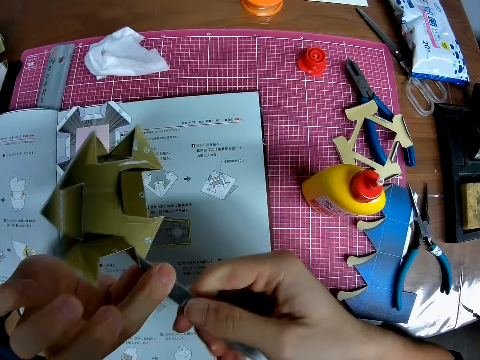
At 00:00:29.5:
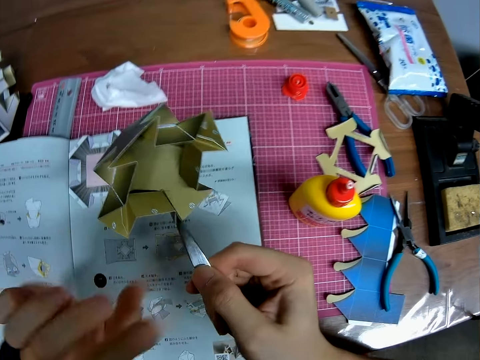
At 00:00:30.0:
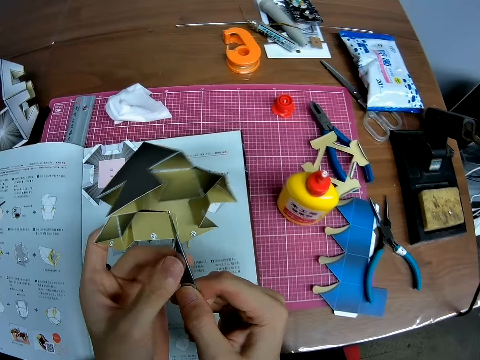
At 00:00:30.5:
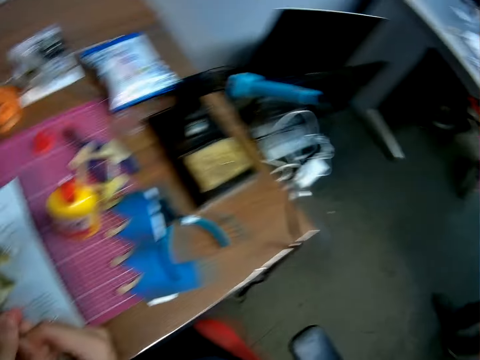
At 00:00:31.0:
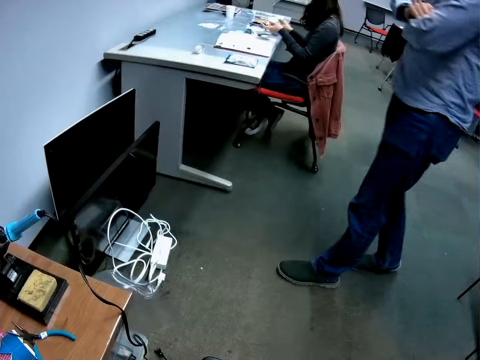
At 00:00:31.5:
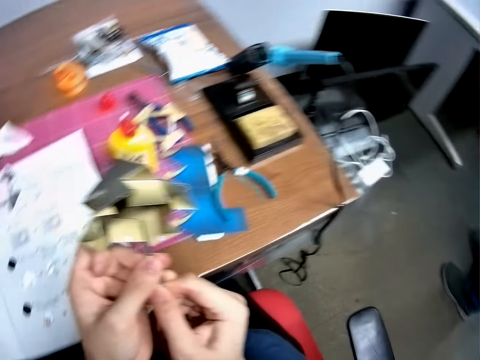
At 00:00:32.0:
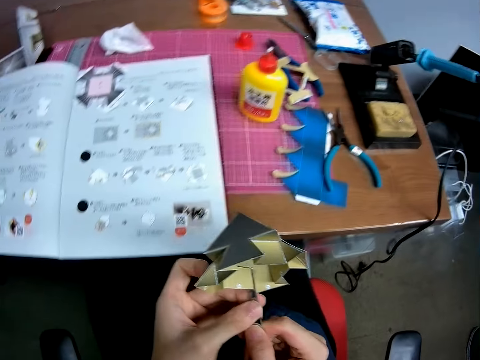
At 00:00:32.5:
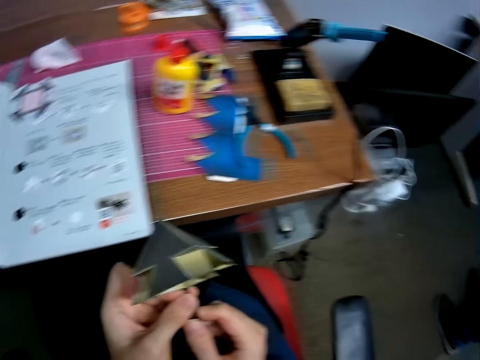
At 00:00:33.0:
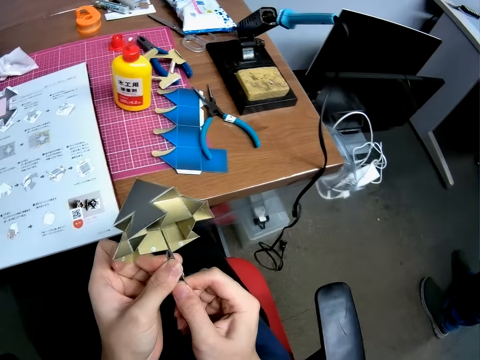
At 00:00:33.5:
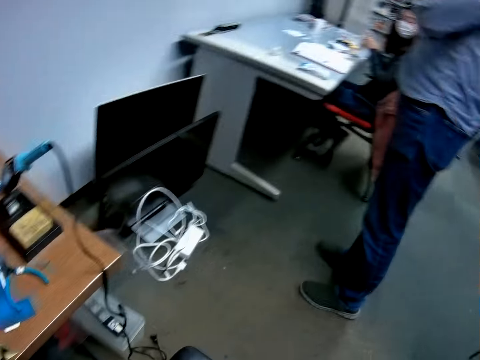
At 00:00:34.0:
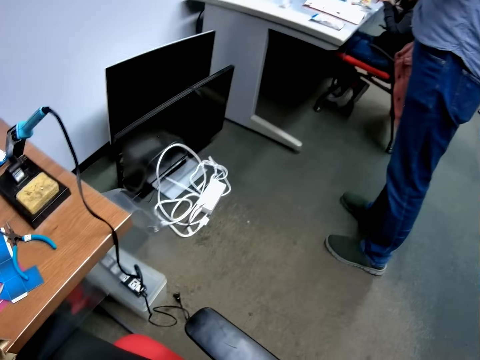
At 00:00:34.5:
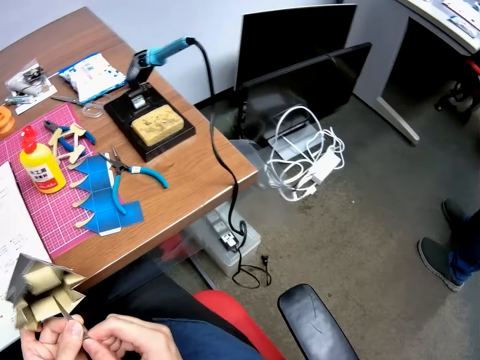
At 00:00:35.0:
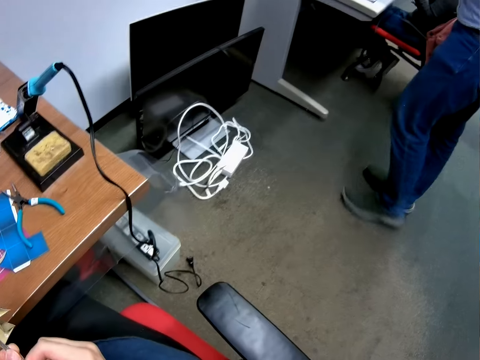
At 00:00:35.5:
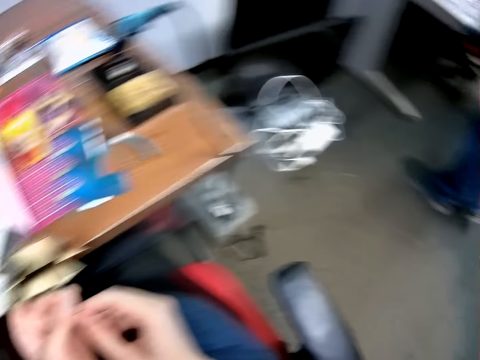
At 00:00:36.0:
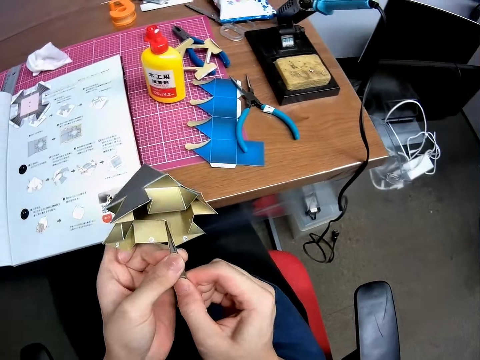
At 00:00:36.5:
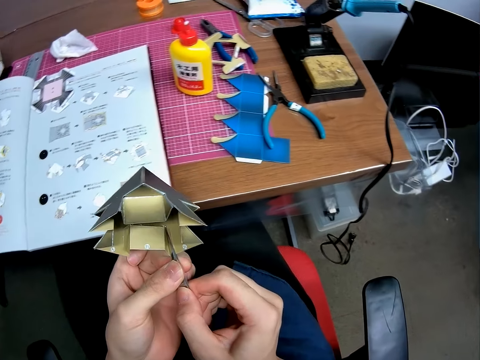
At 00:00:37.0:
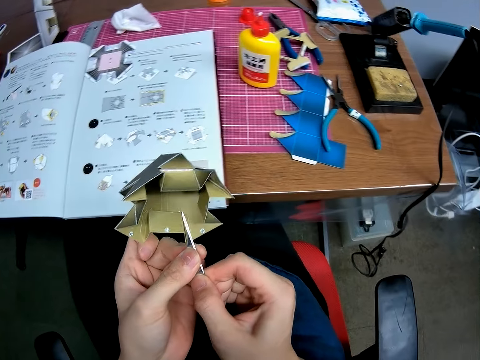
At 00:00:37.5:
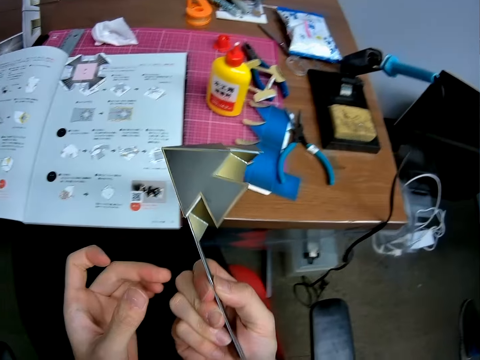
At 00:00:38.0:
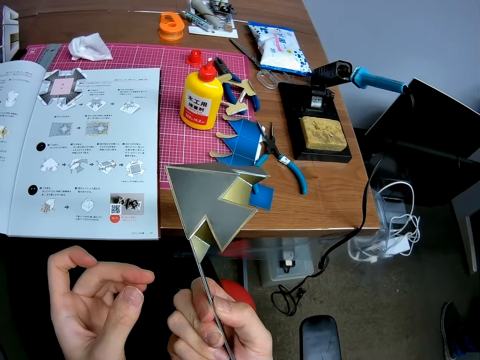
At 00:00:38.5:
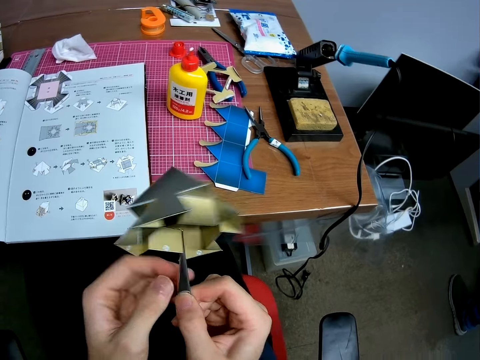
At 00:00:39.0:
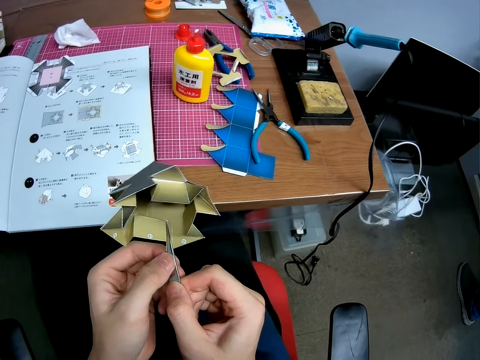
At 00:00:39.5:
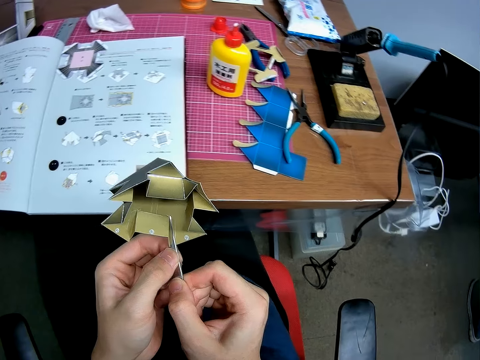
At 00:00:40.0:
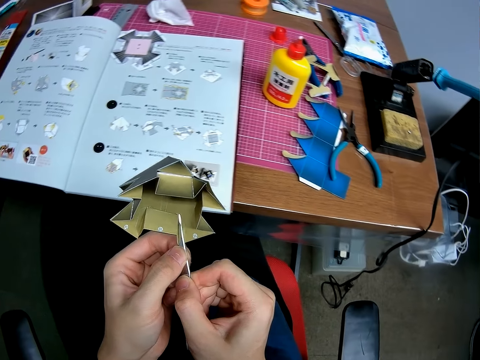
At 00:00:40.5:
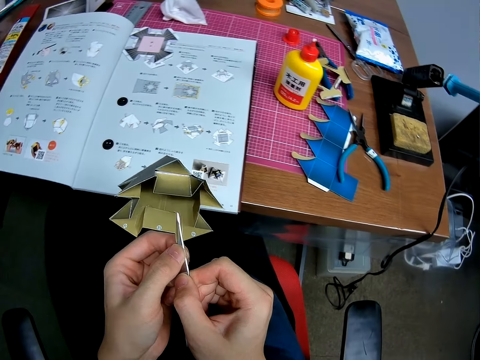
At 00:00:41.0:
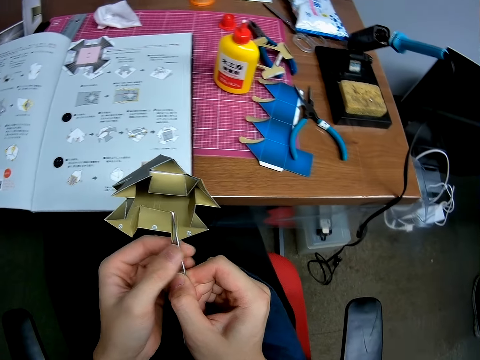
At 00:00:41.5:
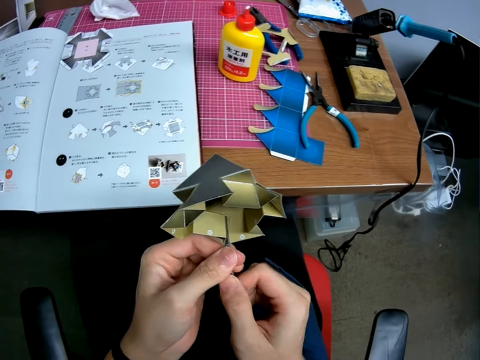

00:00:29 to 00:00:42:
The camera wearer looks around. A man walks across the room. A person sits on a desk. The camera wearer holds the tweezer with both hands. They look around, and look at the origami.

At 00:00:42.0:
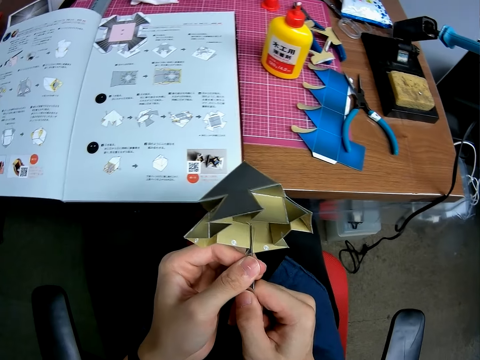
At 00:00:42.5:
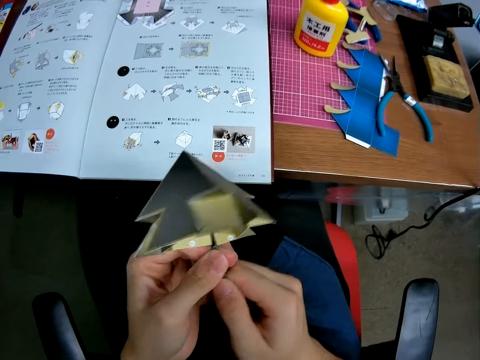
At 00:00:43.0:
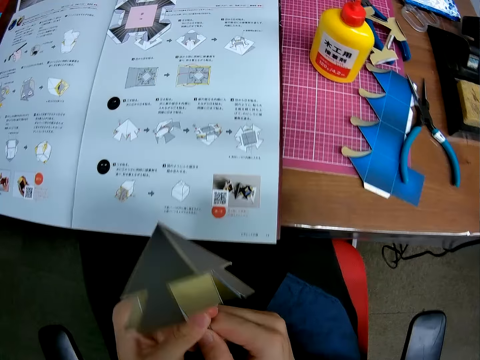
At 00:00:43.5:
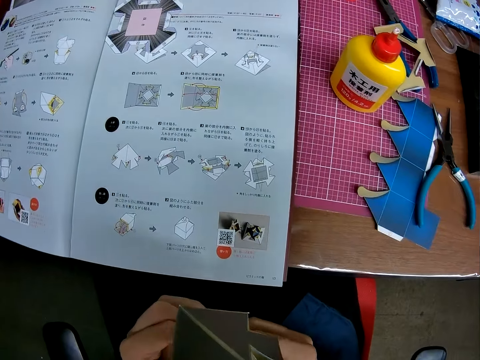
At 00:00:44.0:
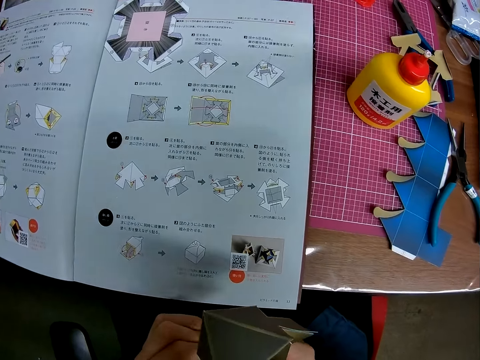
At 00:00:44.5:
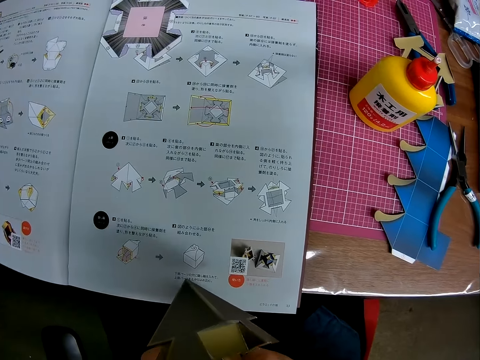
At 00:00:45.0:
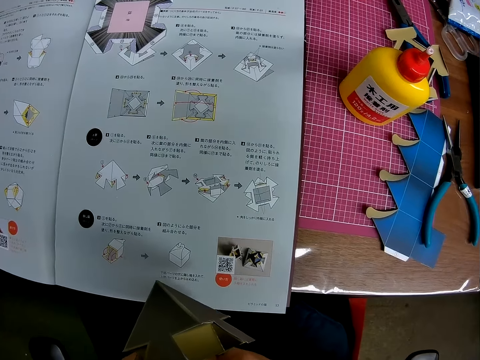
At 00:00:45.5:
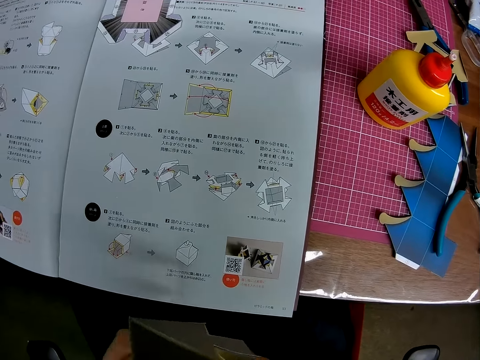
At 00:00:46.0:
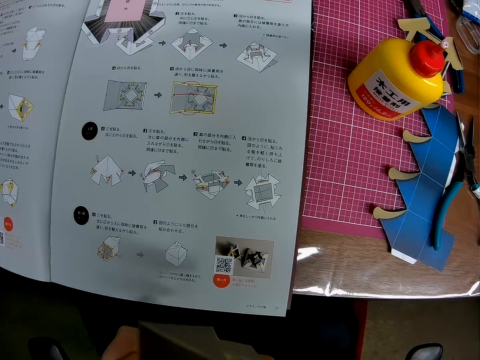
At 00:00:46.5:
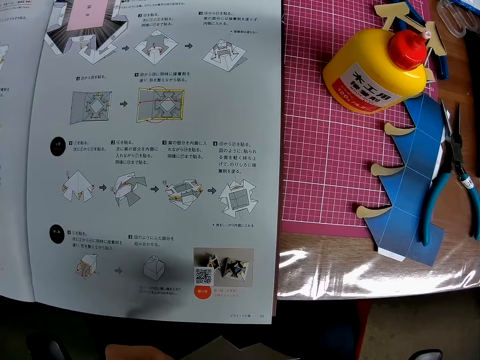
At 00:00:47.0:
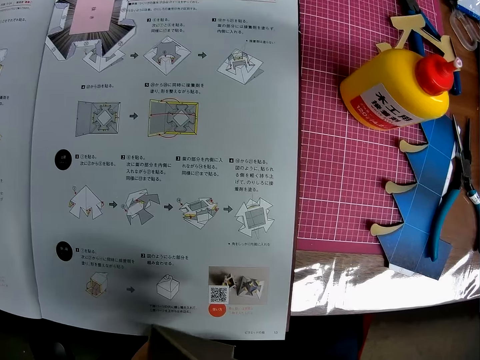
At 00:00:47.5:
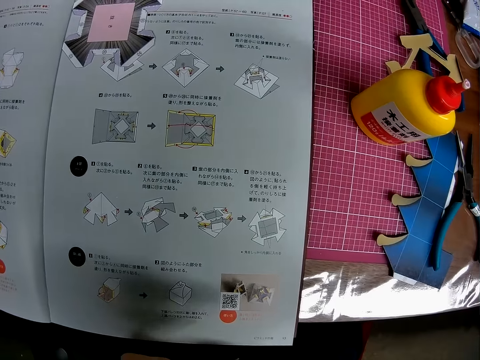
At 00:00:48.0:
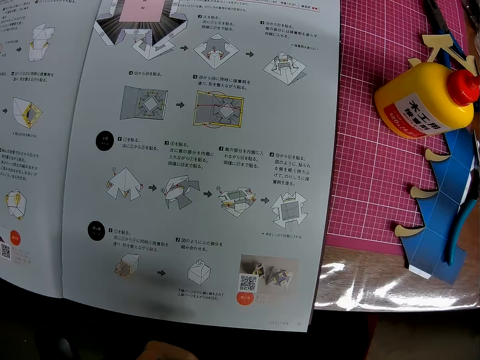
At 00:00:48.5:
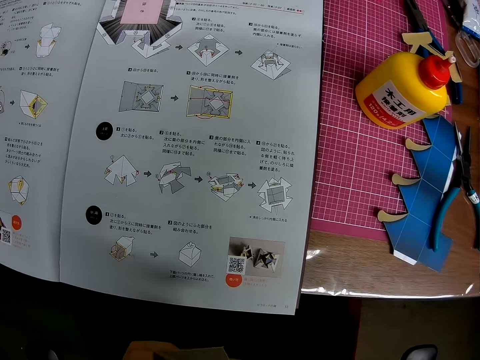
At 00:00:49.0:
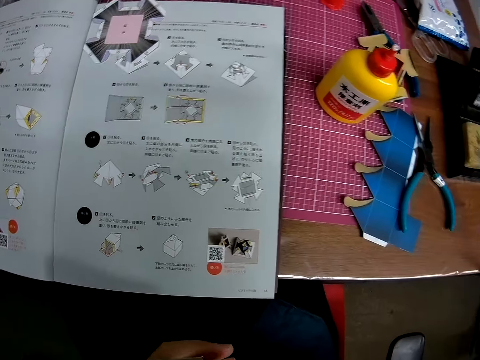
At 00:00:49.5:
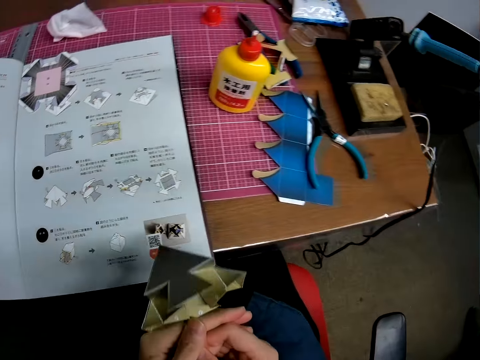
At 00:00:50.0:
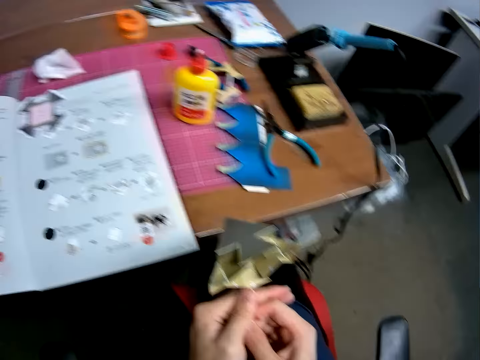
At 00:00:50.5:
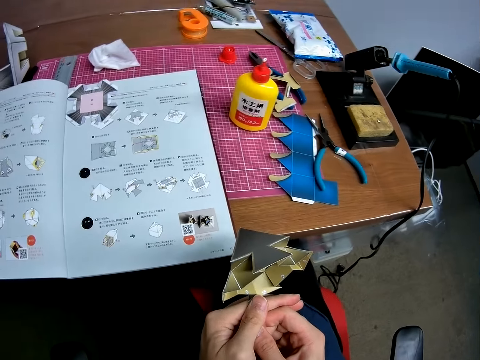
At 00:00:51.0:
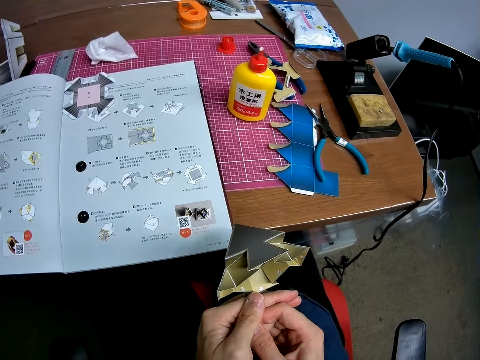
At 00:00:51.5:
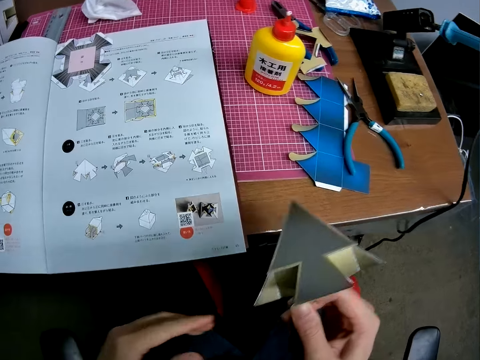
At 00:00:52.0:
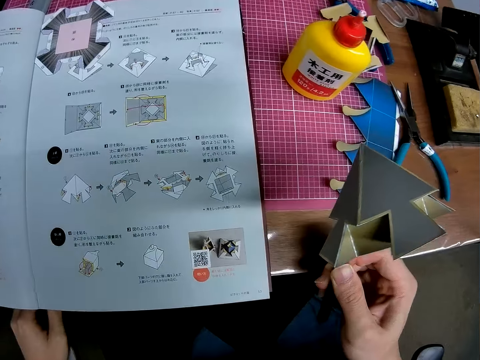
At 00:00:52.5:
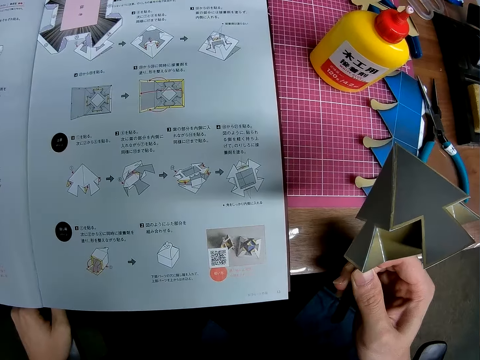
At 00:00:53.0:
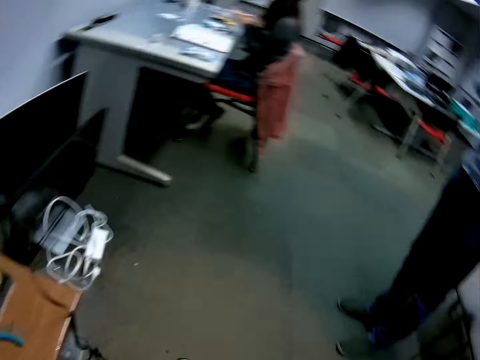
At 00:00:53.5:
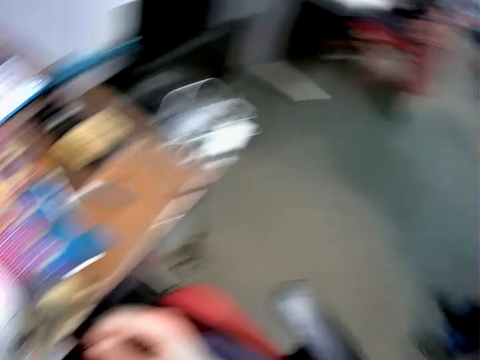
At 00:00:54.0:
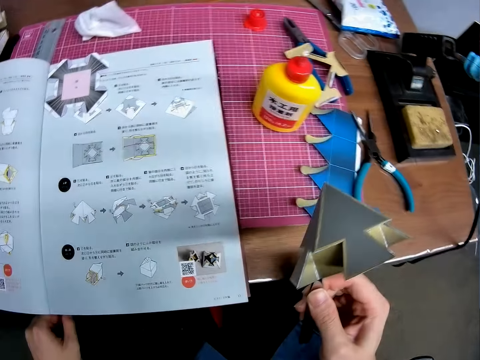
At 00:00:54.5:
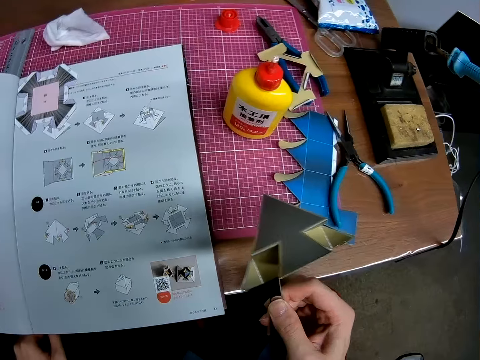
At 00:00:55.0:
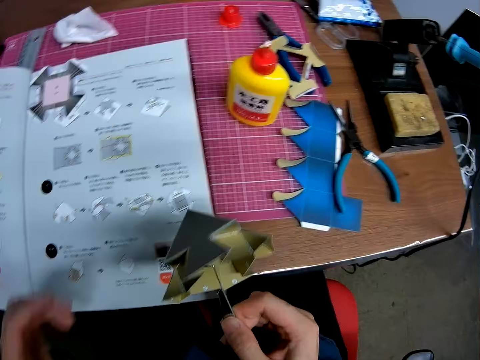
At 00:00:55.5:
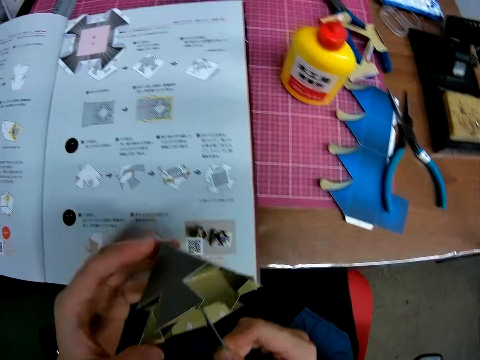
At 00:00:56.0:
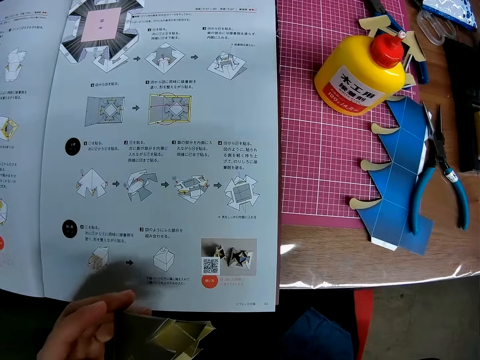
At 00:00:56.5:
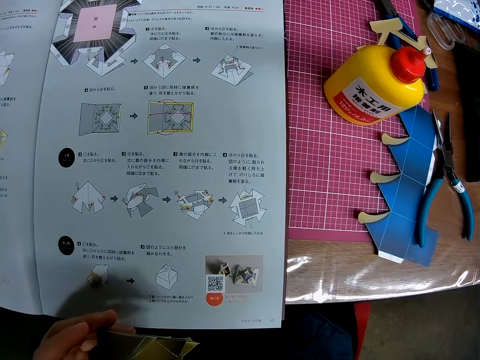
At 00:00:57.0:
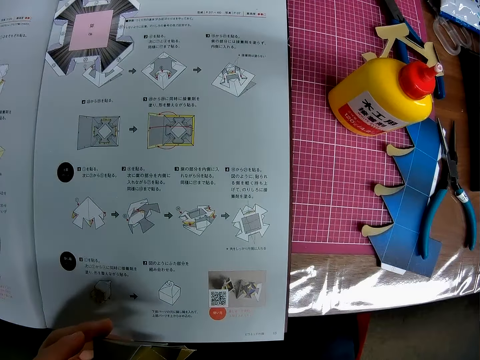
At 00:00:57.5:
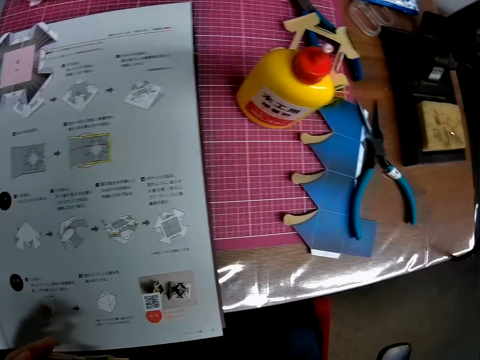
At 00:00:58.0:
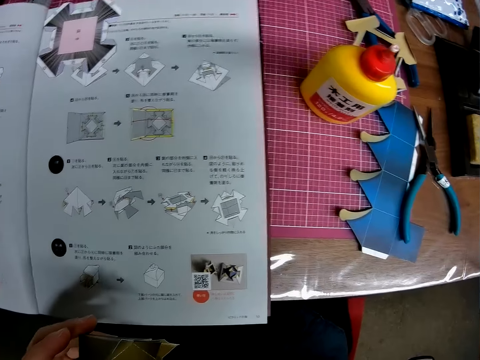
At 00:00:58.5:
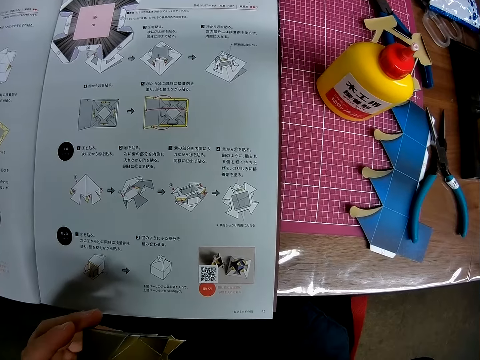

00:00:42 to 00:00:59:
The camera wearer looks at the manual book on the table. He looks at the origami. He looks at the manual book. He looks around. He looks at the manual book. He adjusts the paper craft with his left hand.
